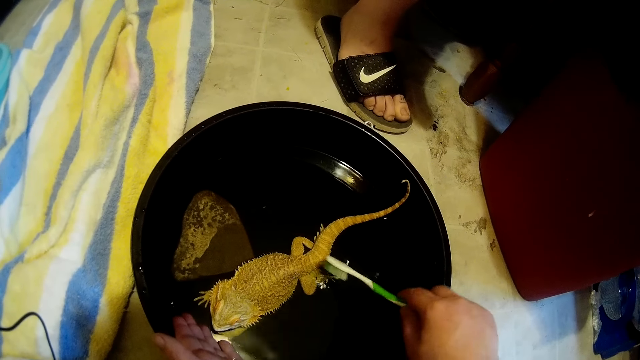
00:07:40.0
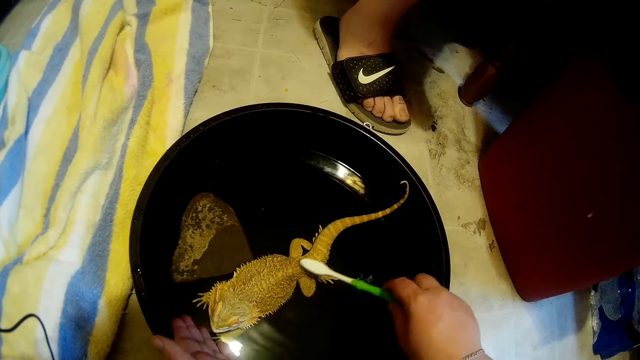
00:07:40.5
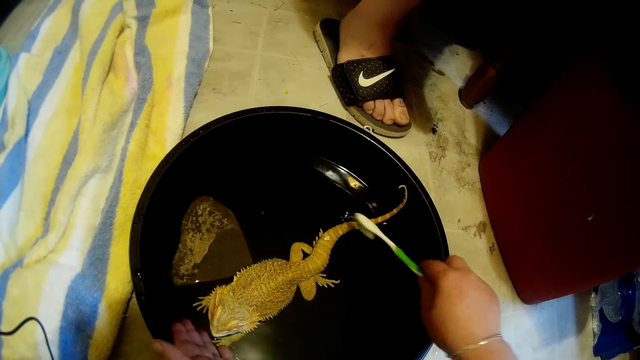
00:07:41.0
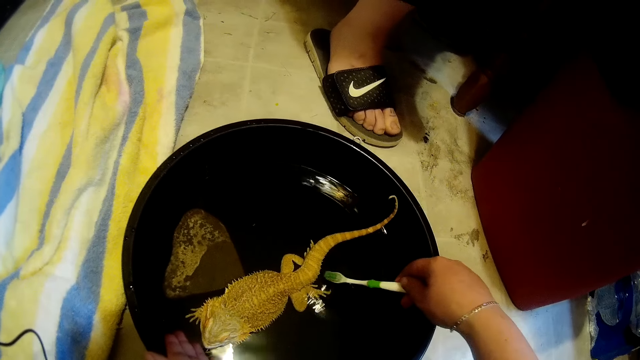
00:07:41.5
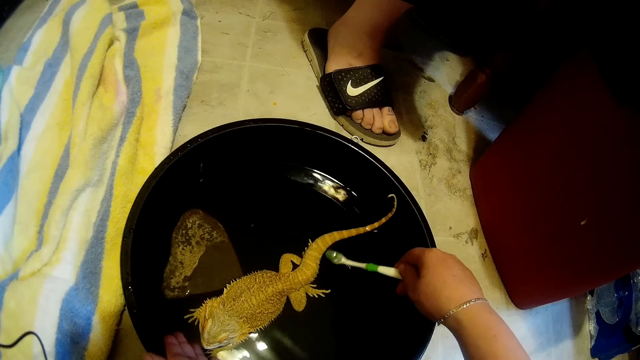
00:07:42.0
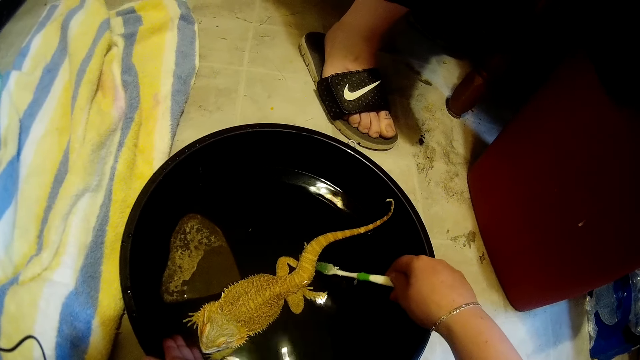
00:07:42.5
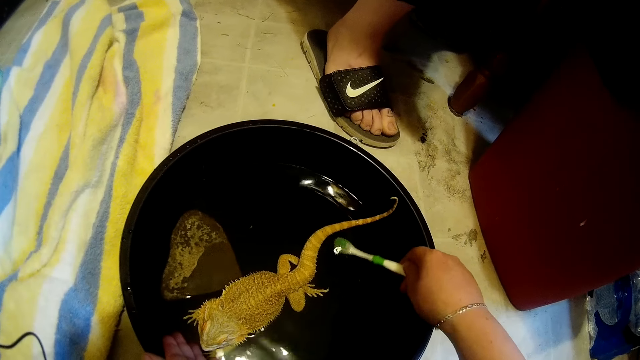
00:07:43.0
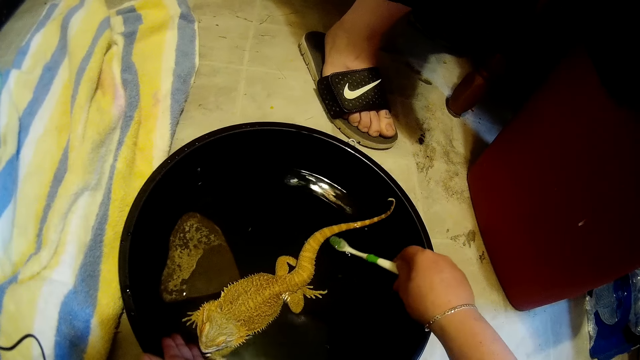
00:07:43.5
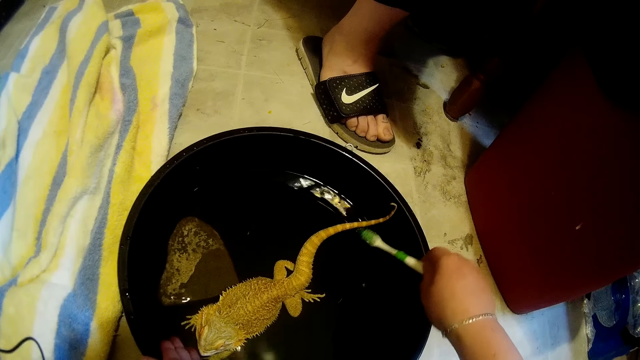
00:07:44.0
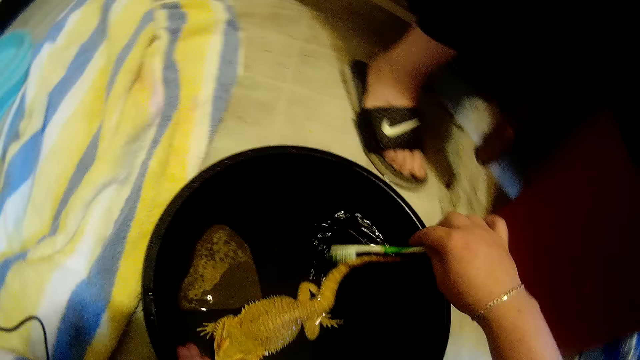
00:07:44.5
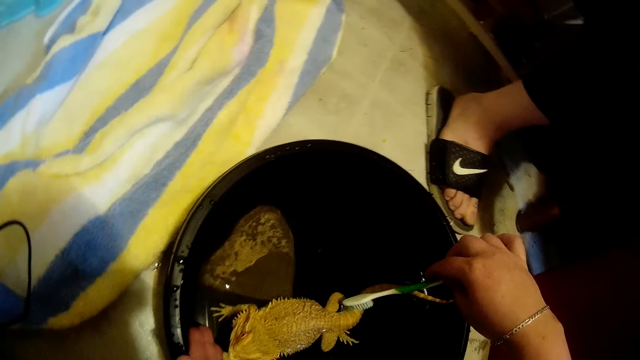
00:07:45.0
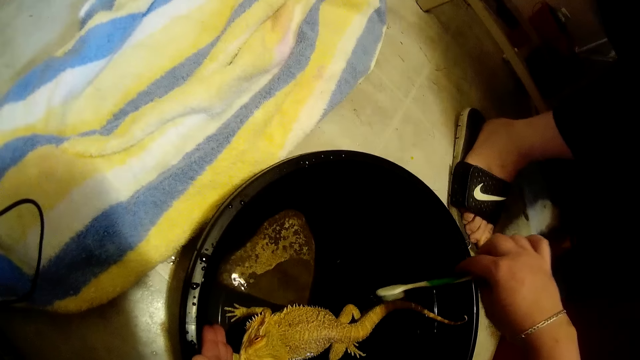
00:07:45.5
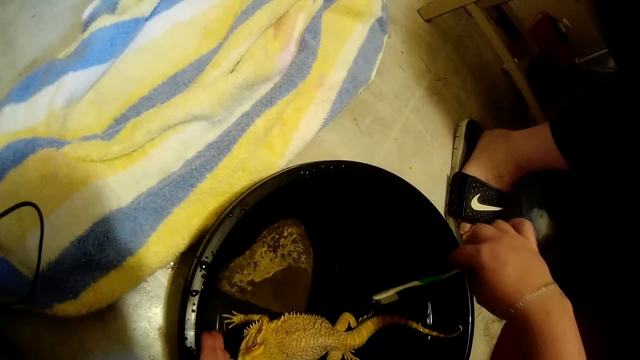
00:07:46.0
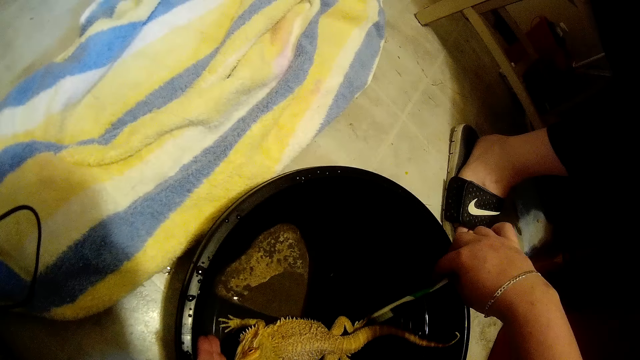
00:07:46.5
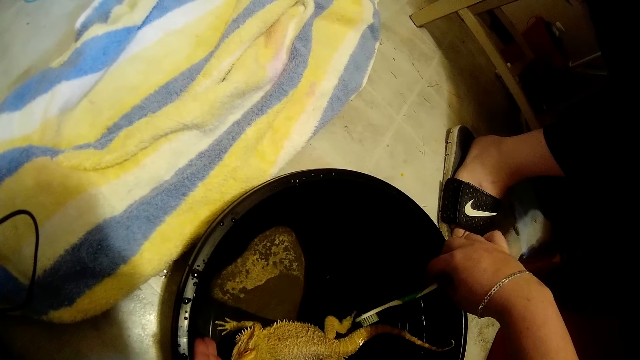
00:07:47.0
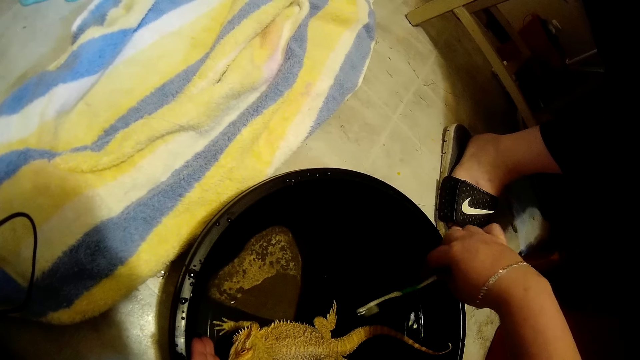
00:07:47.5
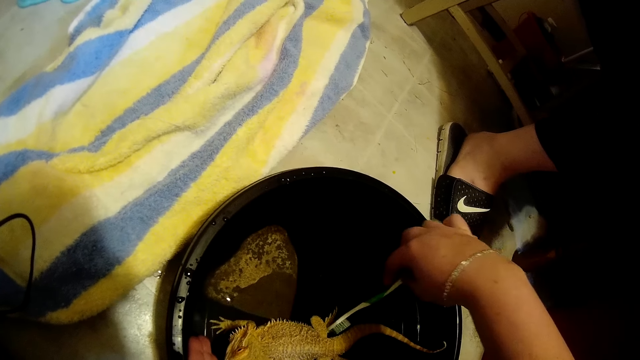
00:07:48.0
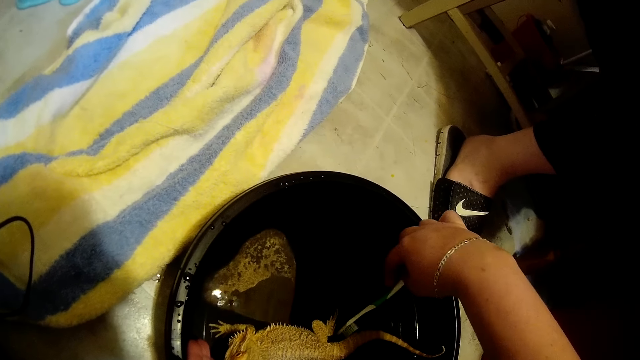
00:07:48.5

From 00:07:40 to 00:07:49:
The camera wearer puts the toothbrush in the black bowl on the ground with her right hand. She cleans the dragon lizard in the black bowl on the ground with the toothbrush on her right hand.

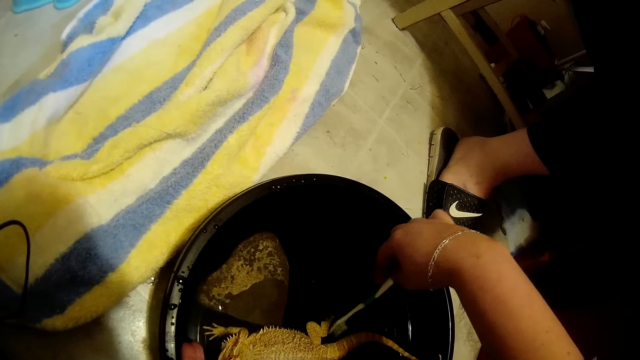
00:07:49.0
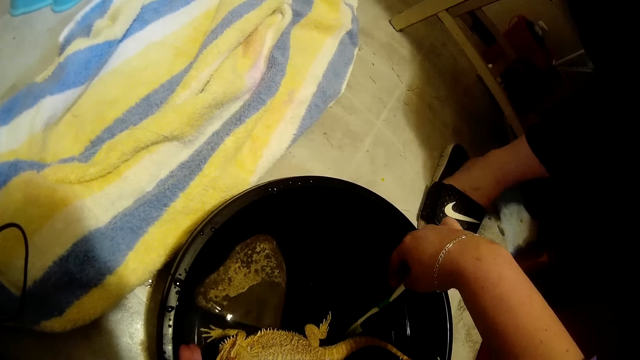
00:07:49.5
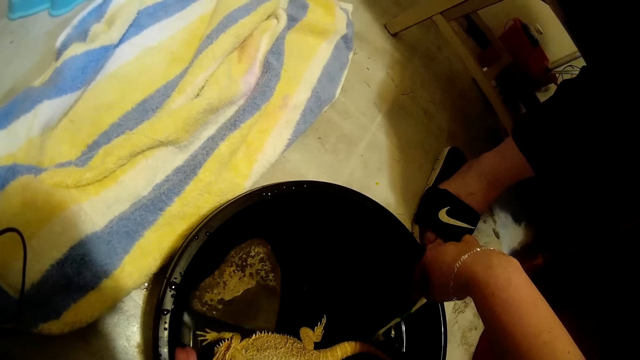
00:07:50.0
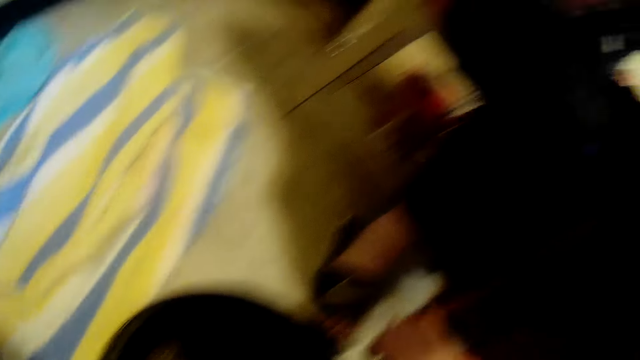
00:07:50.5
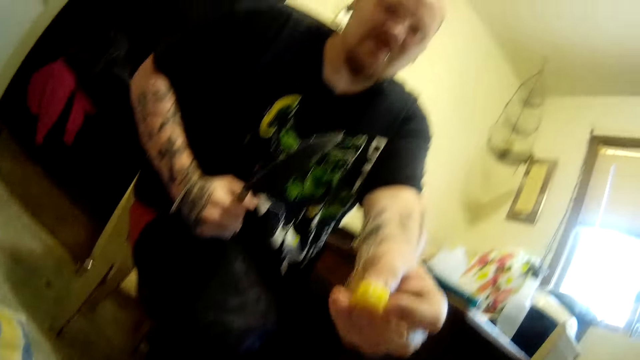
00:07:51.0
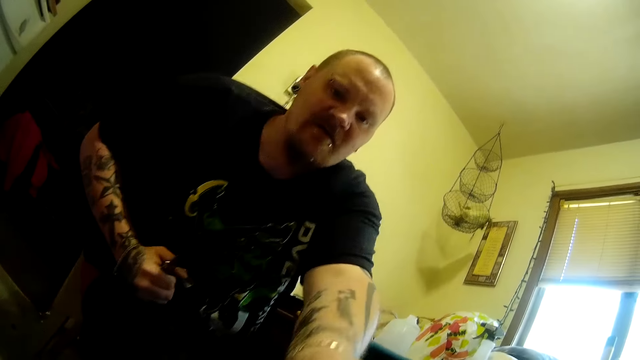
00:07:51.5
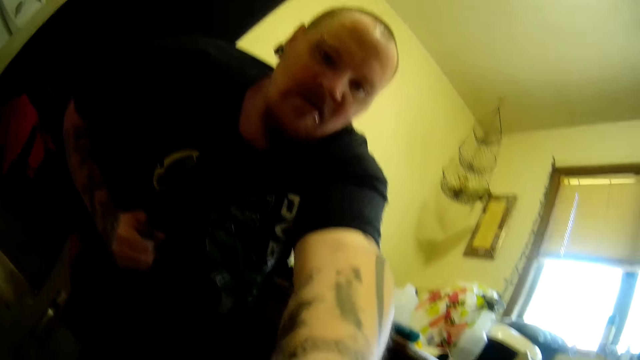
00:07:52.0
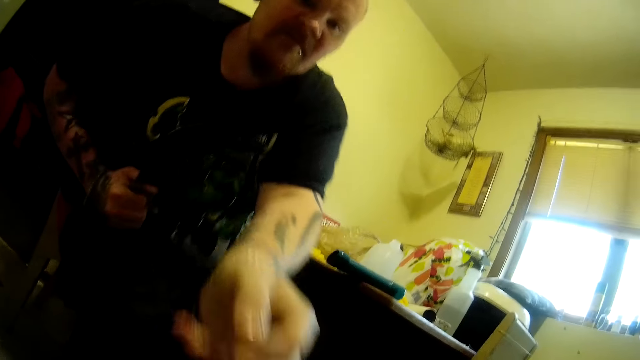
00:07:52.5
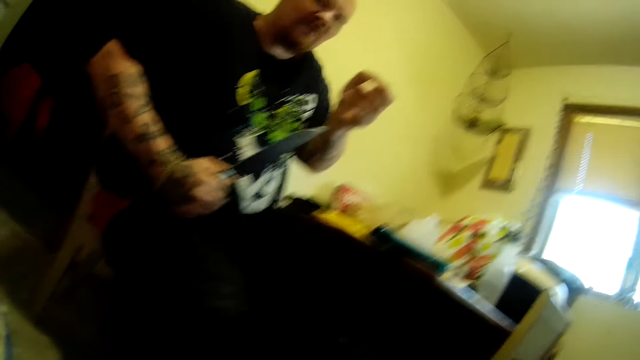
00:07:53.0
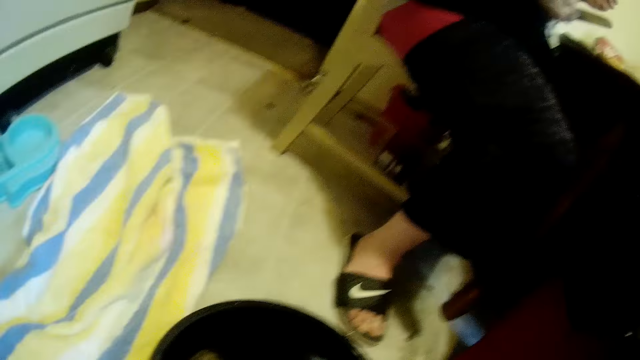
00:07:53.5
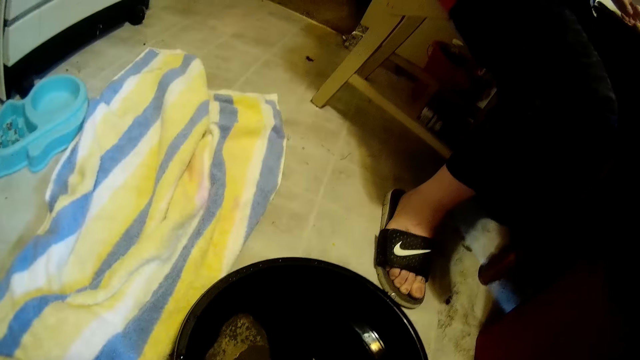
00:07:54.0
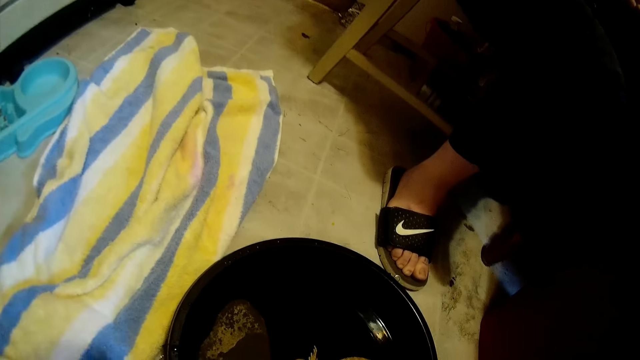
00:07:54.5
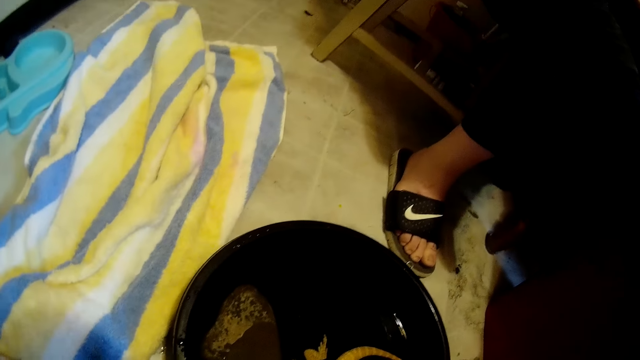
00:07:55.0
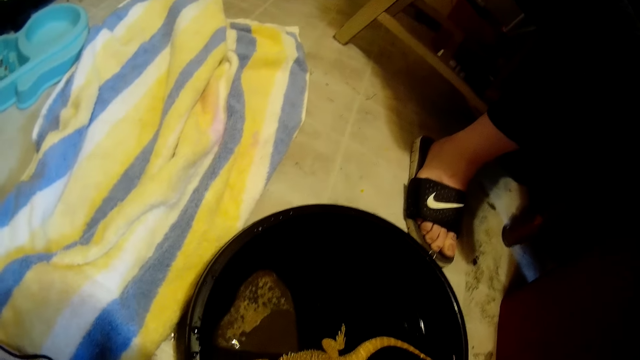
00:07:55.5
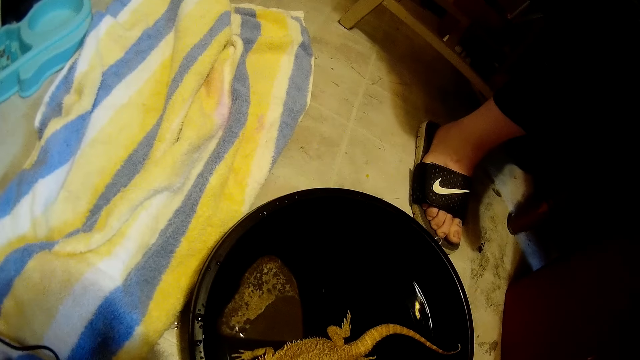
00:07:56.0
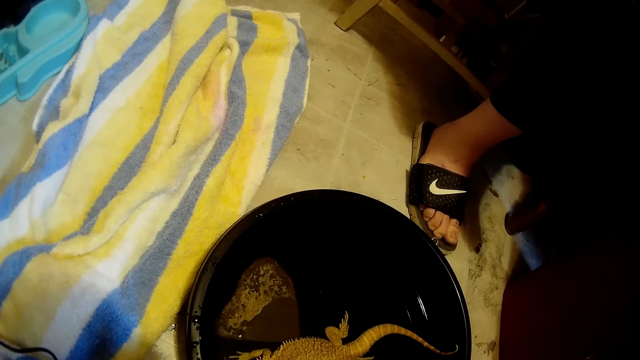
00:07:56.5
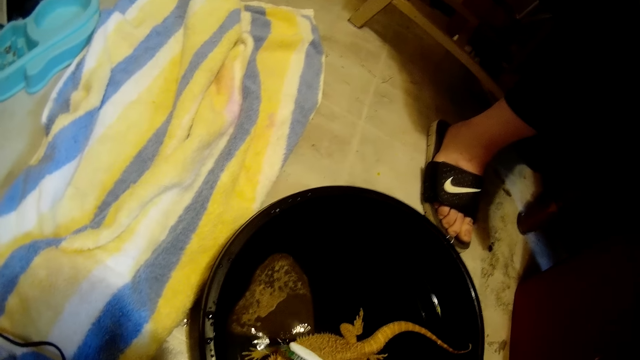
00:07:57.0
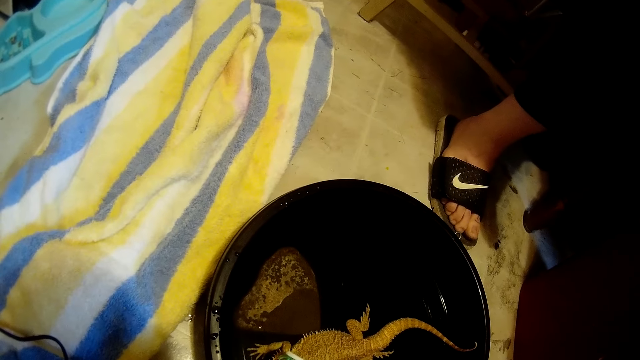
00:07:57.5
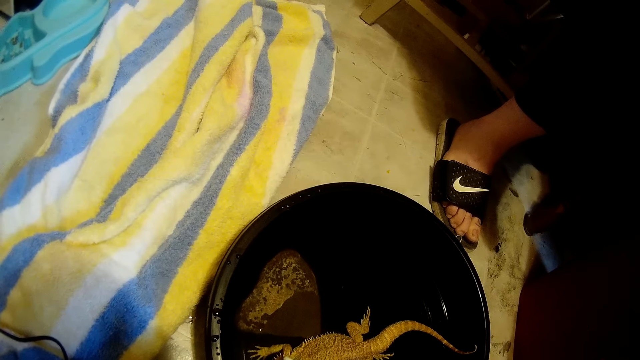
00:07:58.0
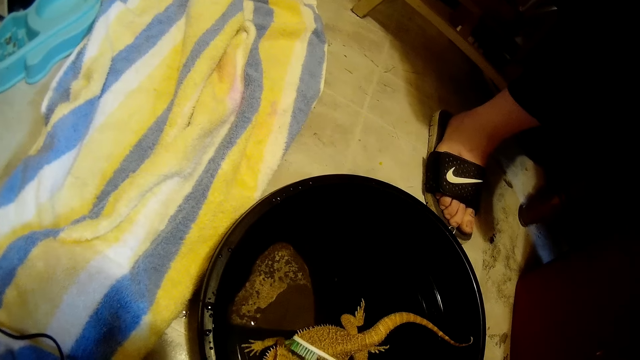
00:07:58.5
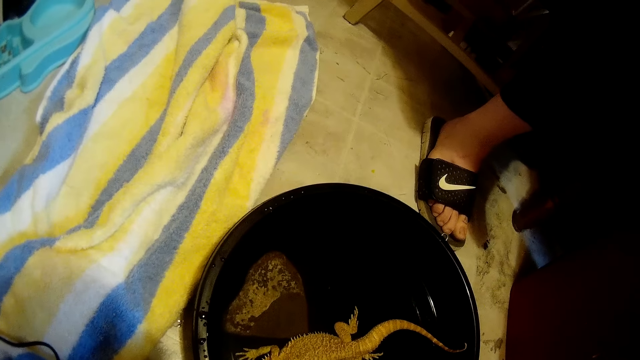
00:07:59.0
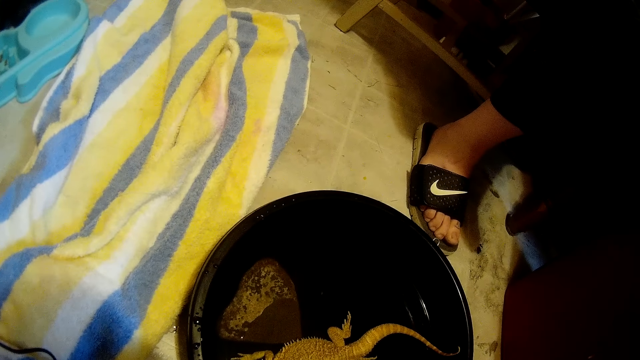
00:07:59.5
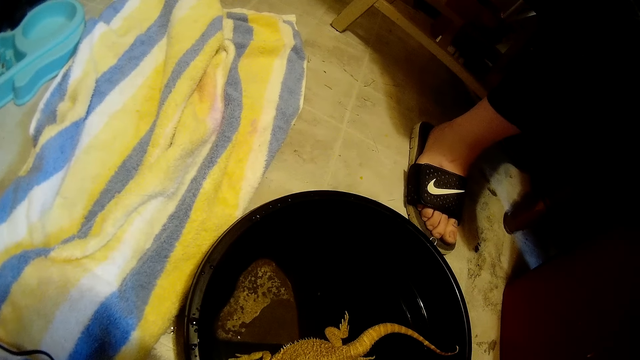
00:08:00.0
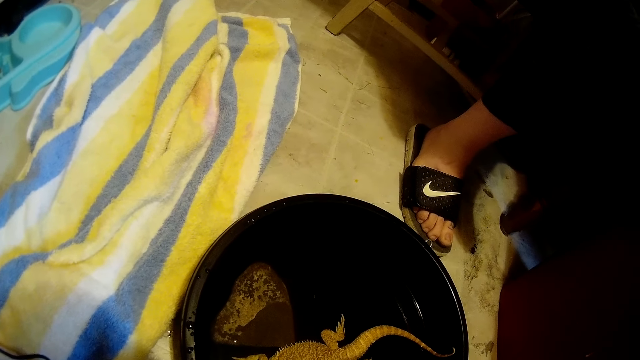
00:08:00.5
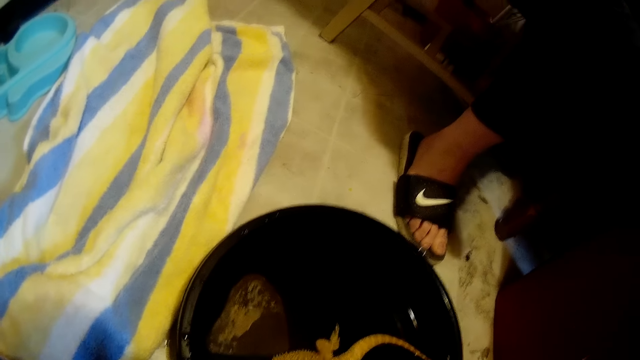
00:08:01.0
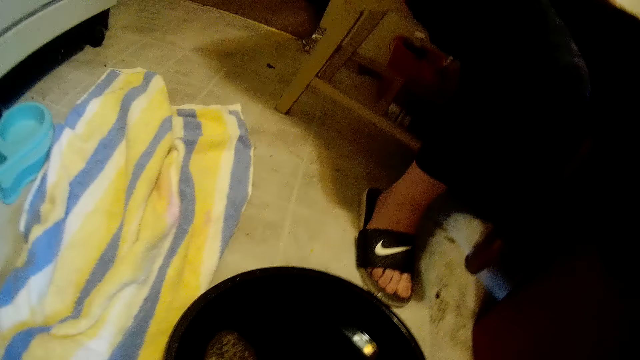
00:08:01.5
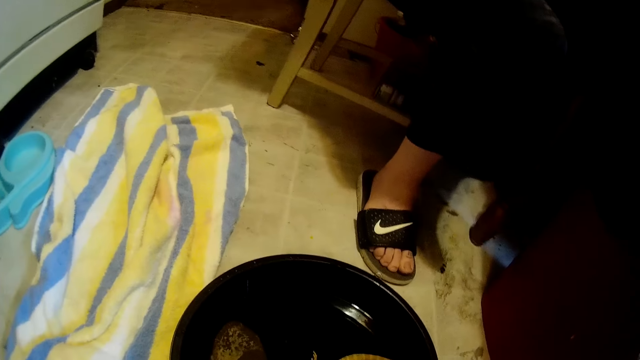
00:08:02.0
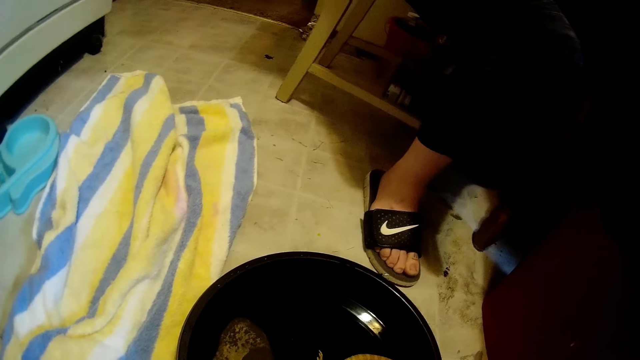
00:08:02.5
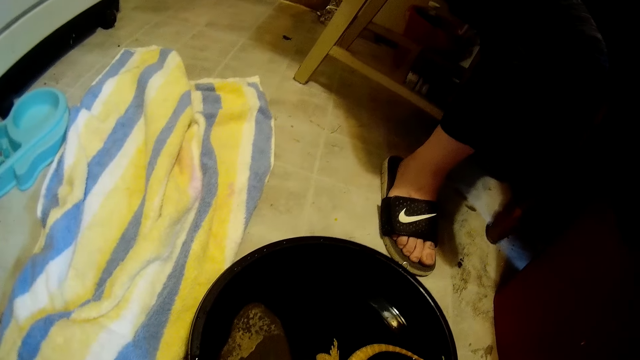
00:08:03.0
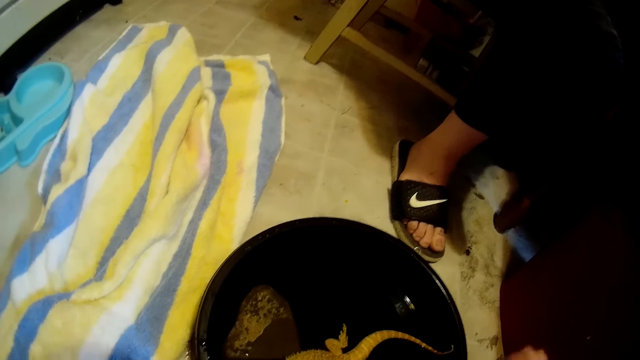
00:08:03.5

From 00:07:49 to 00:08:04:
The camera wearer holds a knife and something. A man gives the camera wearer a piece of pineapple with his left hand. The camera wearer responds. They clean the lizard. They talk to the man.
